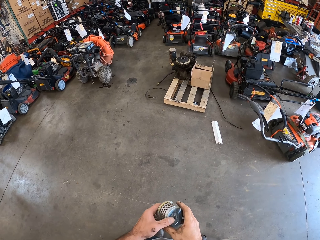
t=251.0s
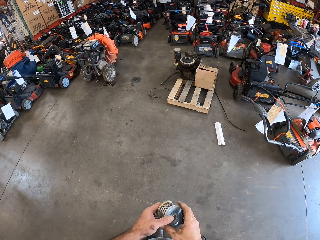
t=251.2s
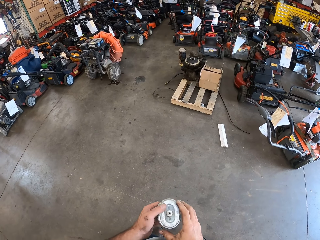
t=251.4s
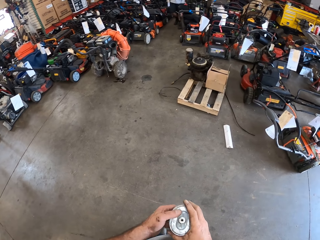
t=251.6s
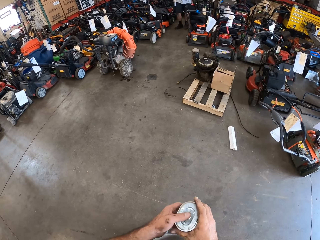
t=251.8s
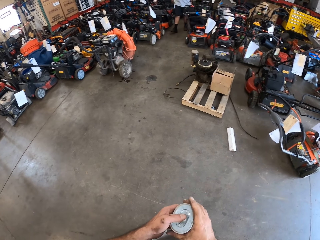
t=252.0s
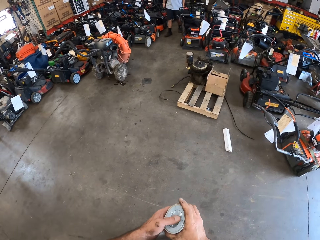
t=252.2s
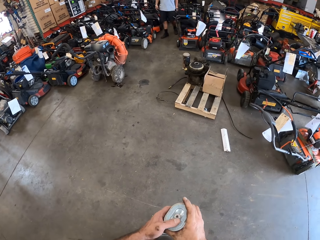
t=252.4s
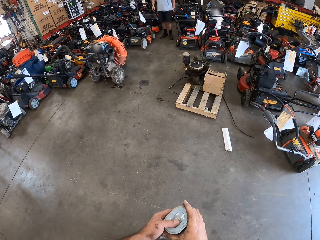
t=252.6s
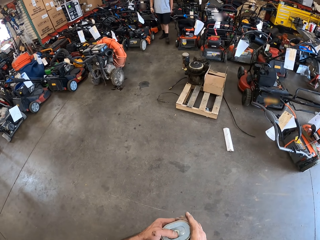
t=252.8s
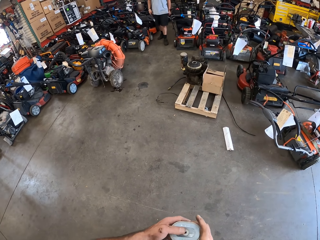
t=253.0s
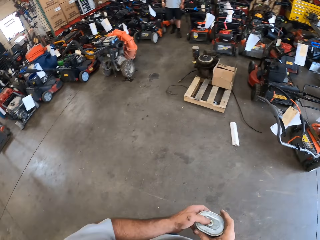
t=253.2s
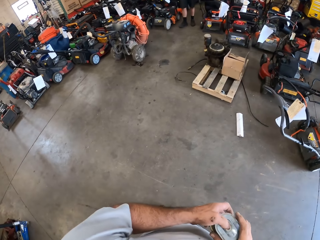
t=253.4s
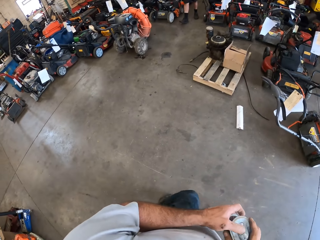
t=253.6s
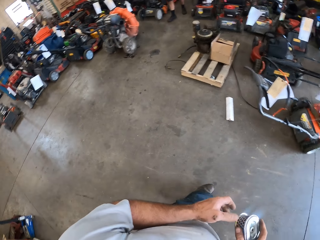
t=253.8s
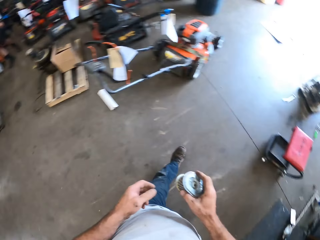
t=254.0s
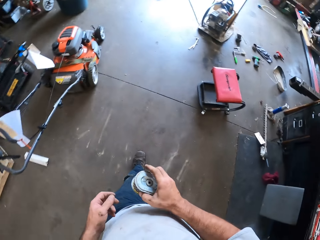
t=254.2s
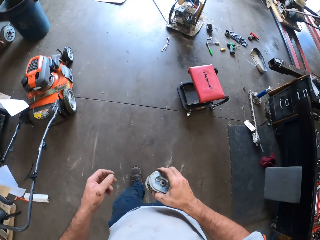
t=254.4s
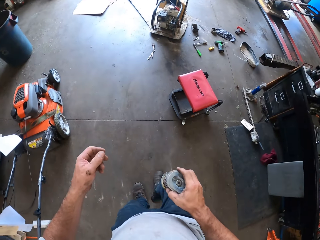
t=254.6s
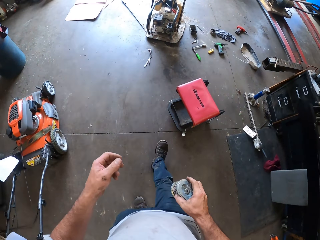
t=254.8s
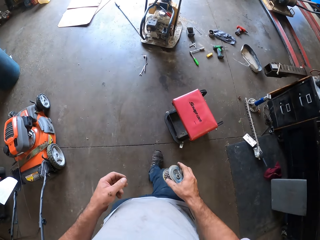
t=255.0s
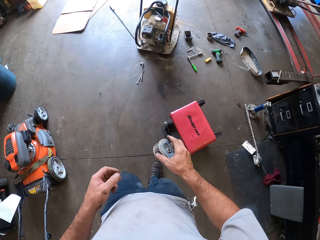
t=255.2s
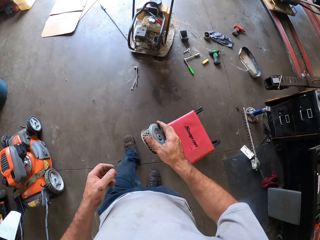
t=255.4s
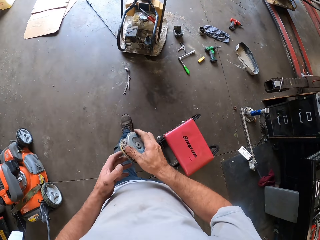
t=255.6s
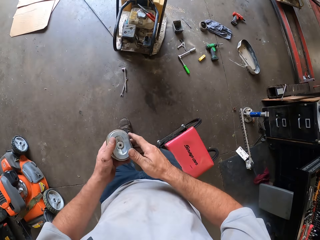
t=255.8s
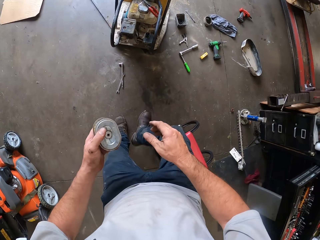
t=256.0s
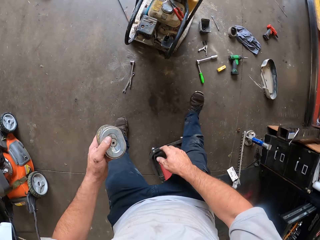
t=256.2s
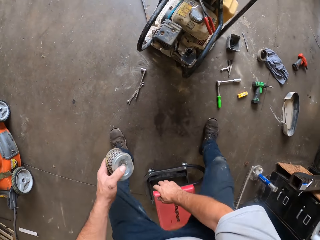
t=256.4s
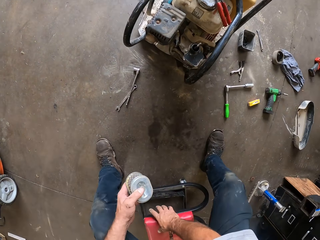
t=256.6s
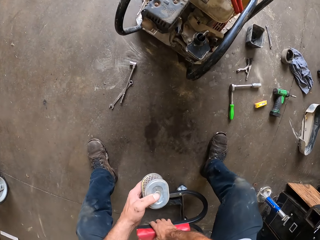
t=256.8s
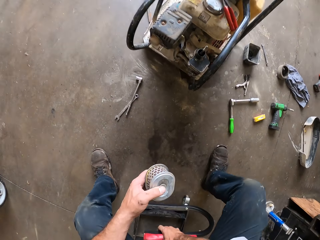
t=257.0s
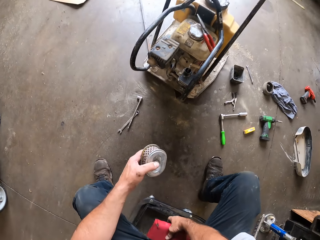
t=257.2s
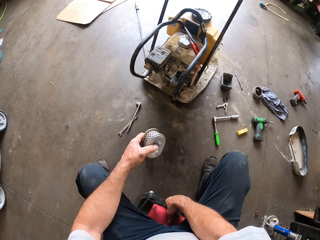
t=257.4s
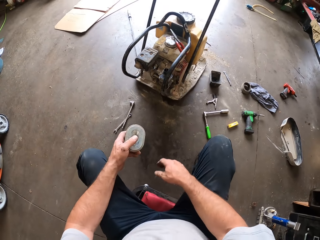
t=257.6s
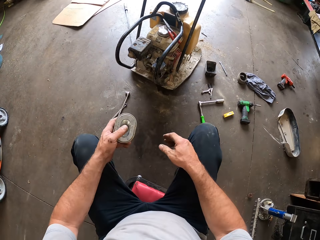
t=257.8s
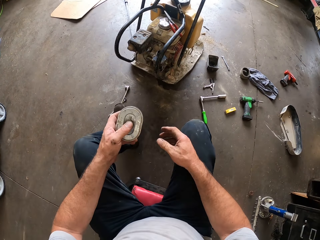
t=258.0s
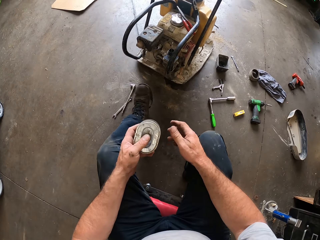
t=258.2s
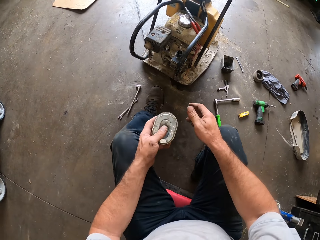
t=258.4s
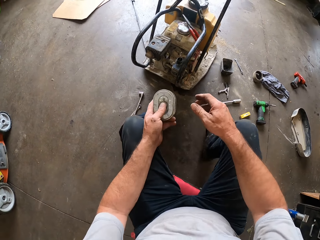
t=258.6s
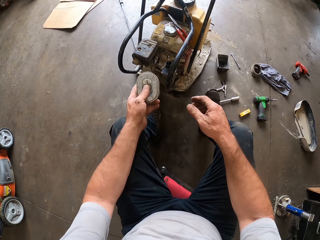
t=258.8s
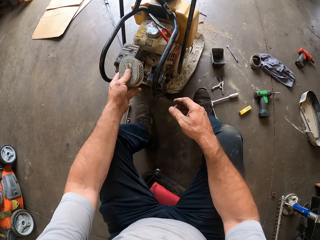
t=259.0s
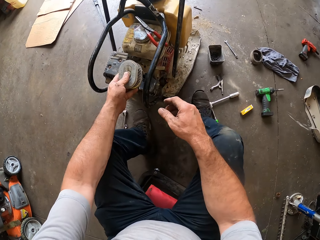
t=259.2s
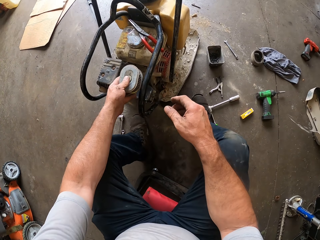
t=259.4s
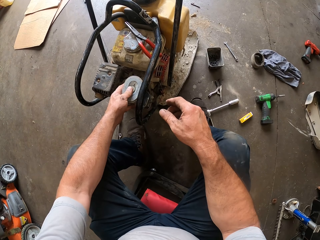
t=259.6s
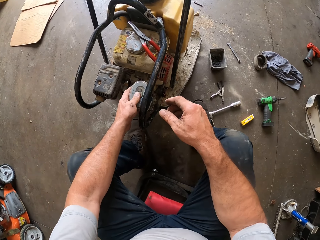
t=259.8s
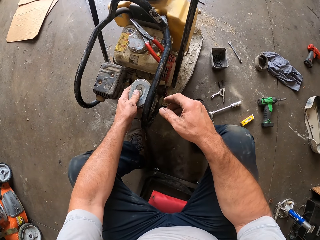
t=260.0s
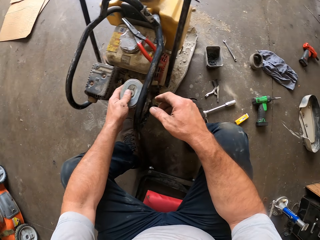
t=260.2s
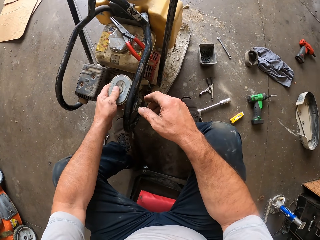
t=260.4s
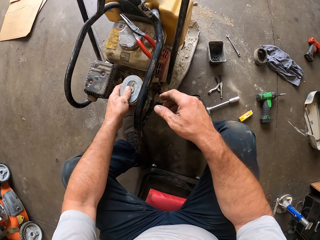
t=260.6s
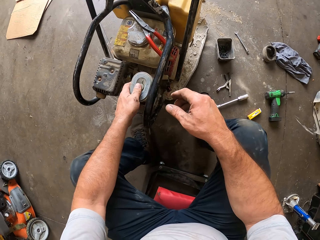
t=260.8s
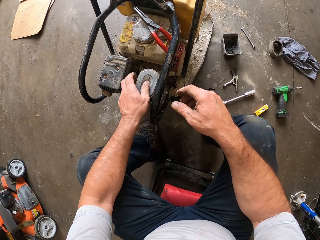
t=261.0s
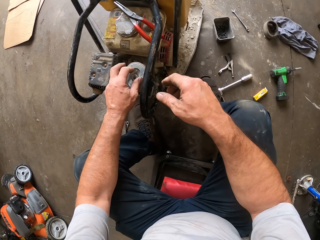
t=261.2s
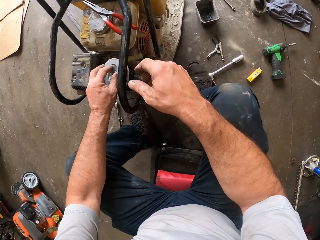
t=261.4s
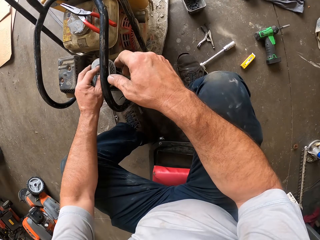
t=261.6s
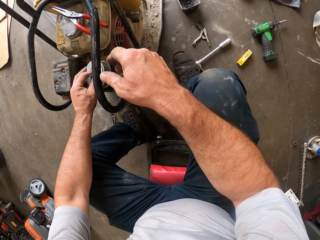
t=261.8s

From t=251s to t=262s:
A person moves towards the camera wearer. The camera wearer moves around. He passes the air filter to his left hand. He sits on the stool. He moves the stool forward. He moves towards the lawn mower. He fixes something to the lawn mower. He places the air filter on the lawn mower.

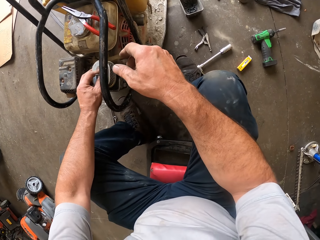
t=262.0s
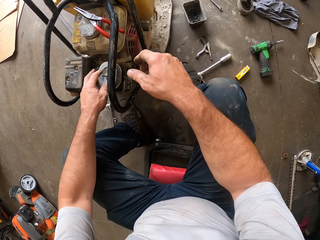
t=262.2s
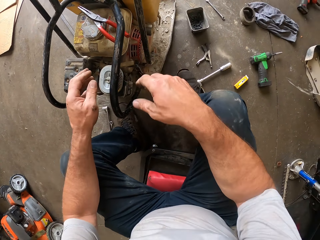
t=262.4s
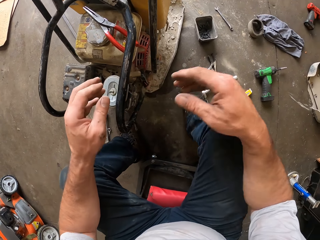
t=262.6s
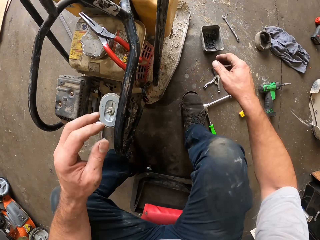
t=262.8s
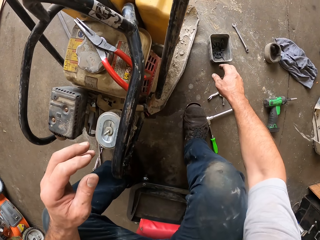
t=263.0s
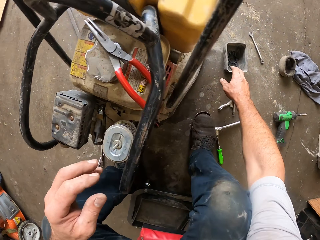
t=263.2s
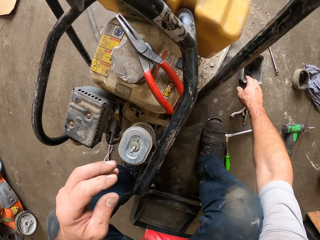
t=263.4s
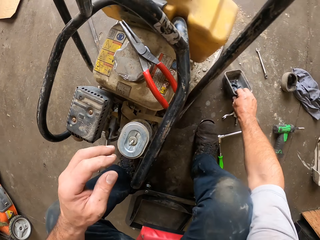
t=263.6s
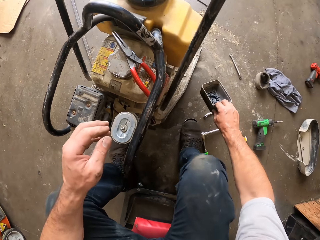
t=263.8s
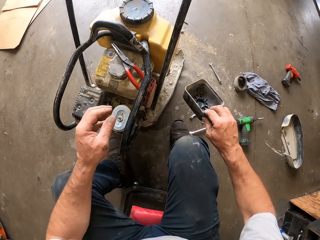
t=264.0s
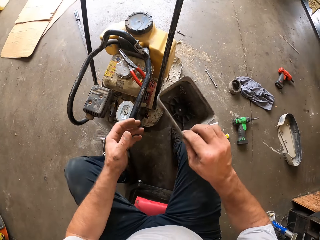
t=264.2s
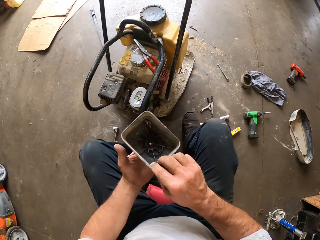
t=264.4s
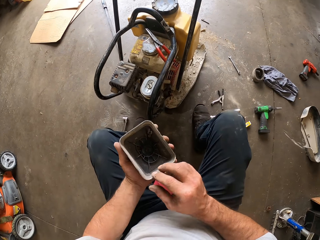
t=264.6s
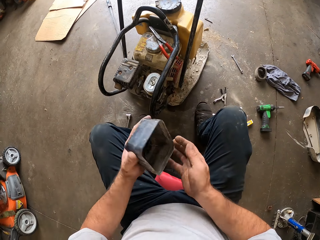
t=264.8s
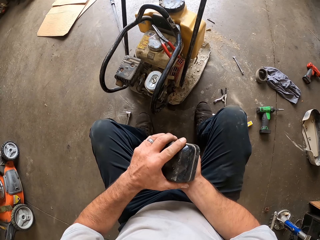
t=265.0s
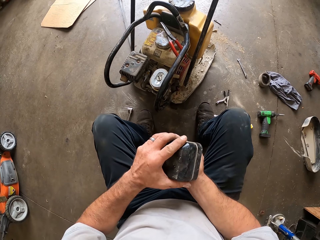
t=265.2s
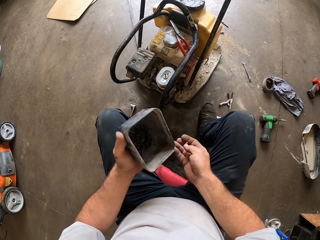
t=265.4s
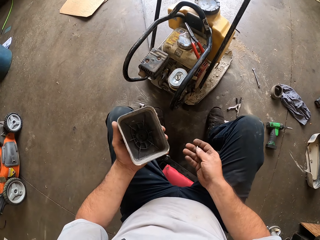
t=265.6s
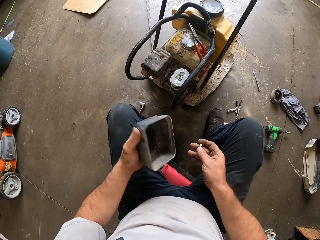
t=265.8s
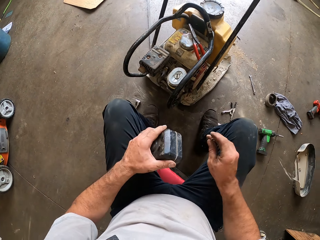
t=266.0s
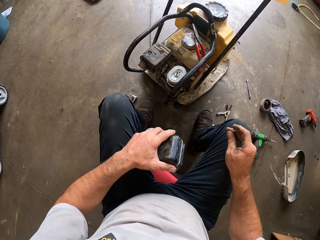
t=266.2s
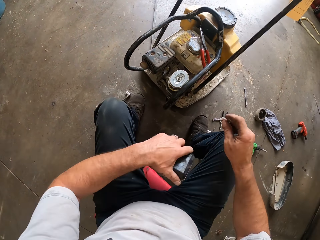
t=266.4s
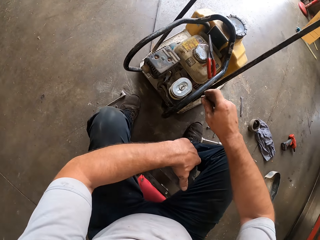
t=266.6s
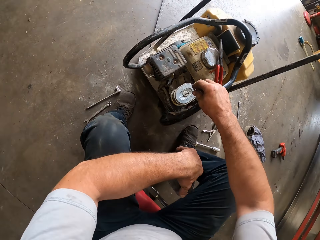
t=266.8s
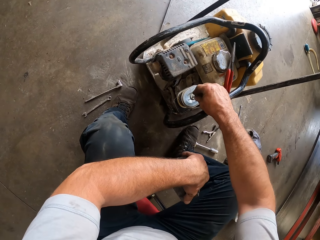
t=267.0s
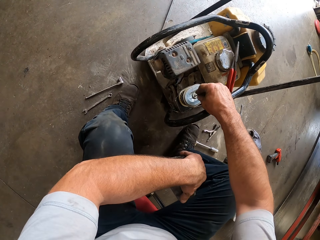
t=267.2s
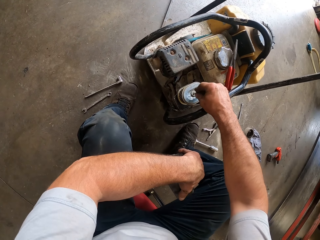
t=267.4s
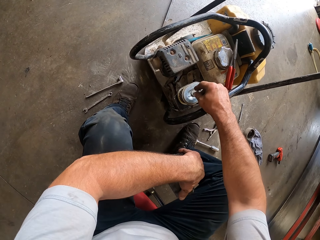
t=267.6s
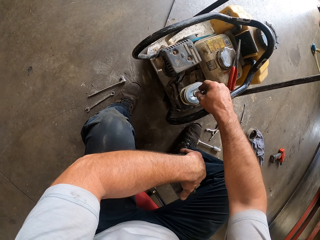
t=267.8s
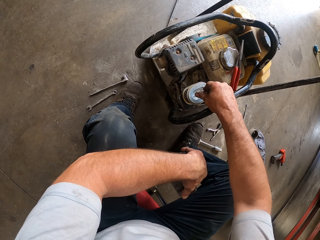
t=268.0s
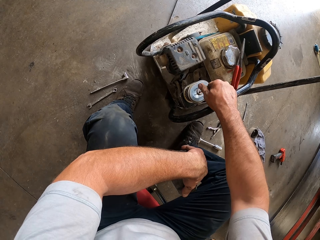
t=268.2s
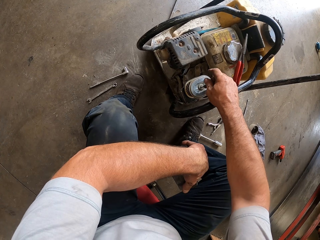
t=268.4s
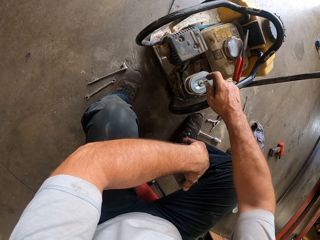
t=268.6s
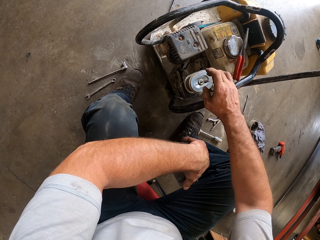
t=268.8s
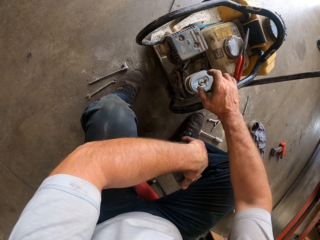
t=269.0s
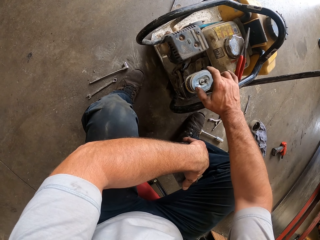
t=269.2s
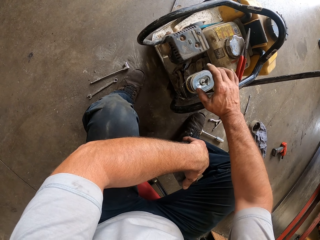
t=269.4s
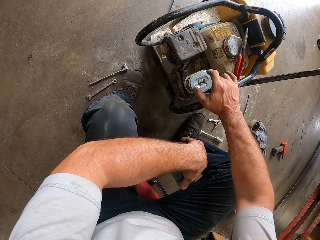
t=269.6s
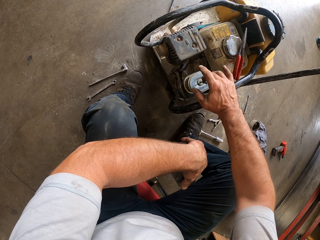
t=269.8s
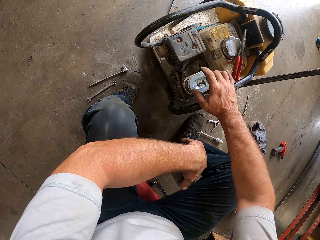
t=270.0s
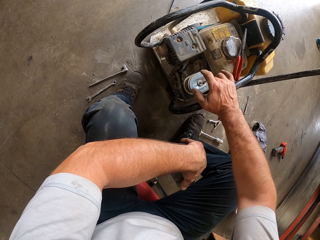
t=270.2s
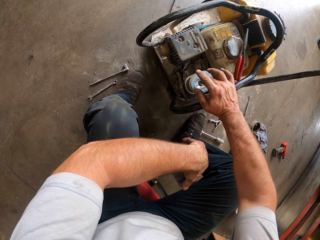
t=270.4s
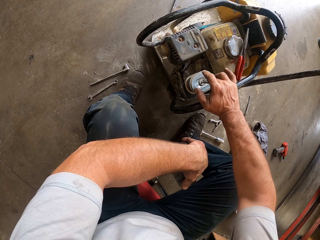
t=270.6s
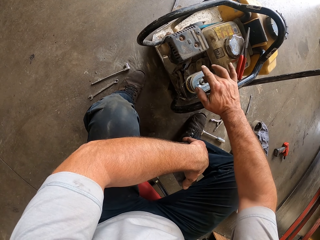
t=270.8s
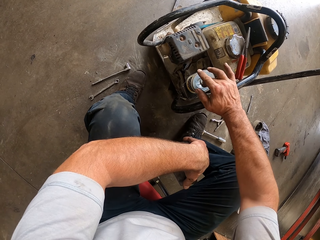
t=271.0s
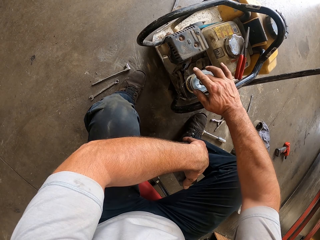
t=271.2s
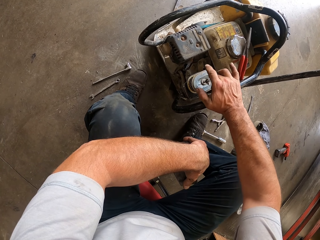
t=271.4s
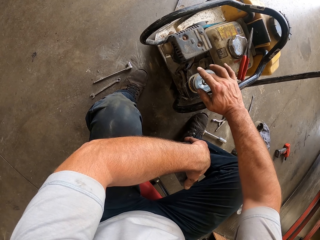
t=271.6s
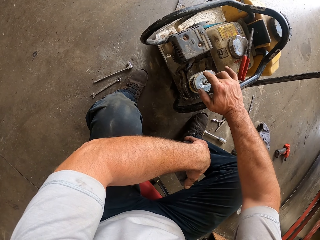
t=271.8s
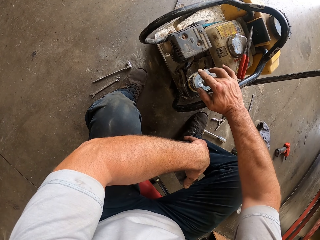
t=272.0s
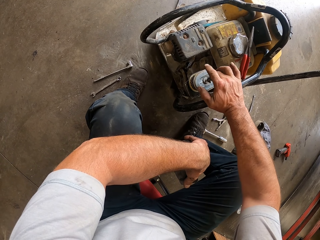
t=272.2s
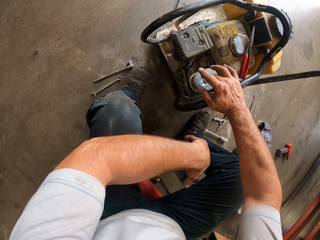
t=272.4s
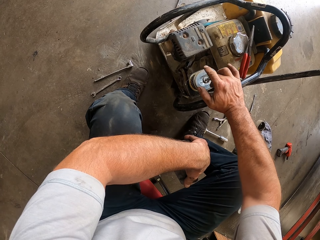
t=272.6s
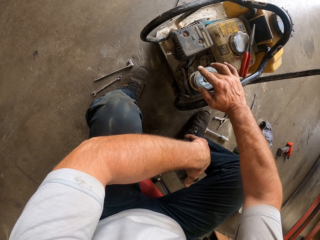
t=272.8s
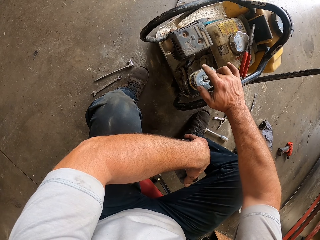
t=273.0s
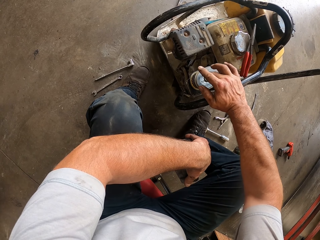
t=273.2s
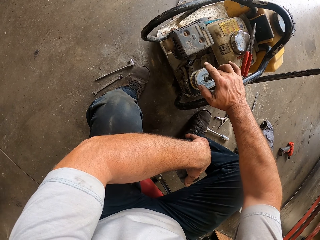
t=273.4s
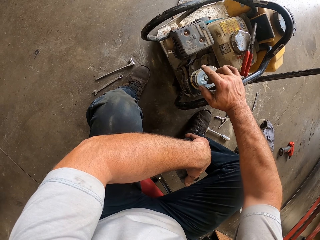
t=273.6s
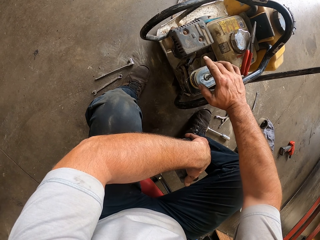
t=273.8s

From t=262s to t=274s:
The camera wearer picks up a container or case from the ground with his right hand. He puts the container on his left hand. He collects a bolt from the case. He turns the container over his right hand. He inserts the bolt to something. He screws a nut over the air filter. He fastens the bolt.
